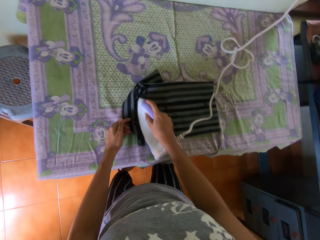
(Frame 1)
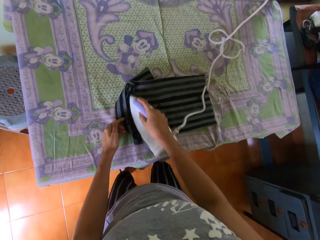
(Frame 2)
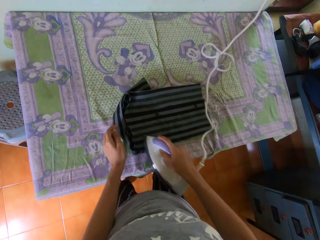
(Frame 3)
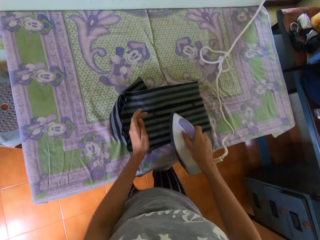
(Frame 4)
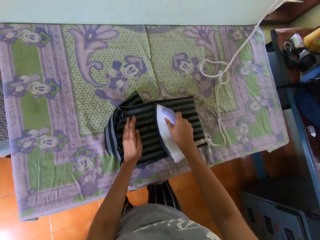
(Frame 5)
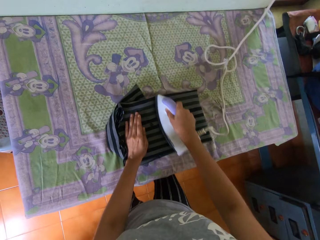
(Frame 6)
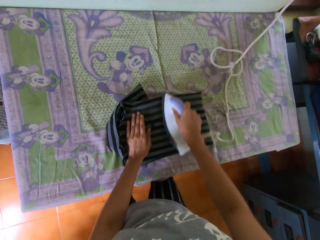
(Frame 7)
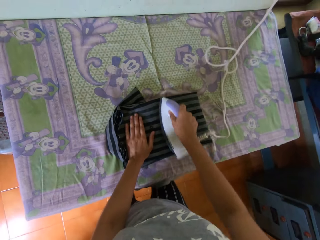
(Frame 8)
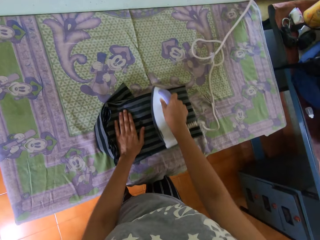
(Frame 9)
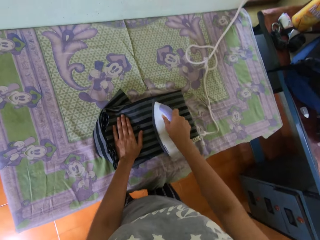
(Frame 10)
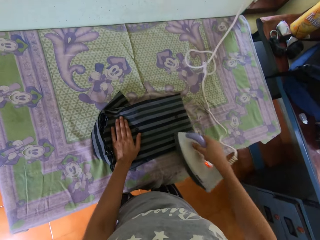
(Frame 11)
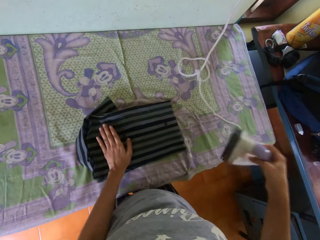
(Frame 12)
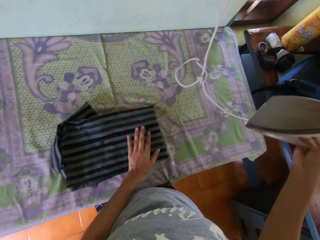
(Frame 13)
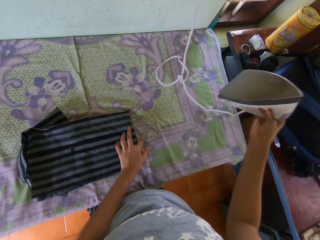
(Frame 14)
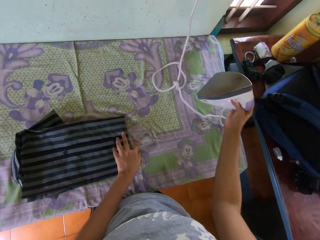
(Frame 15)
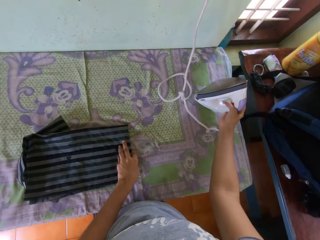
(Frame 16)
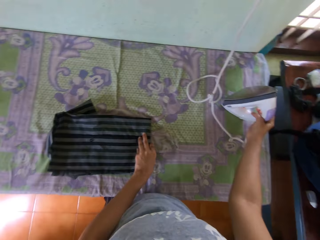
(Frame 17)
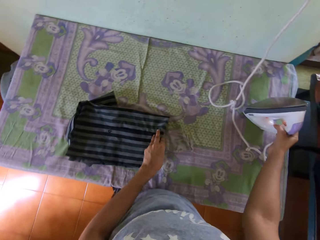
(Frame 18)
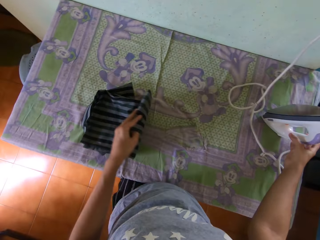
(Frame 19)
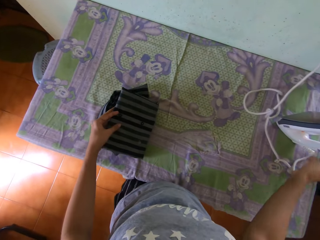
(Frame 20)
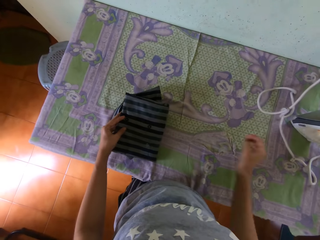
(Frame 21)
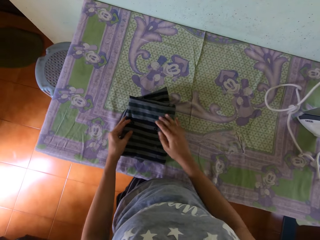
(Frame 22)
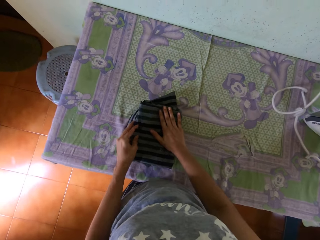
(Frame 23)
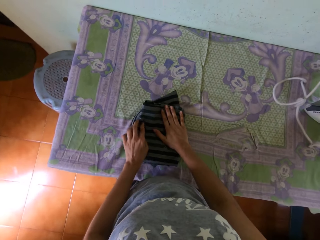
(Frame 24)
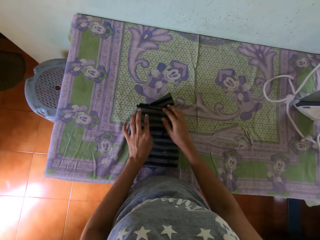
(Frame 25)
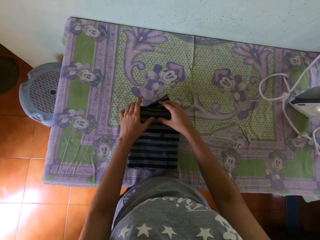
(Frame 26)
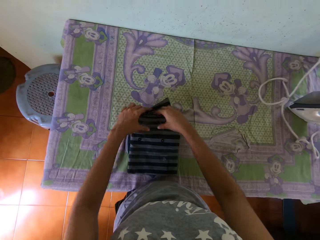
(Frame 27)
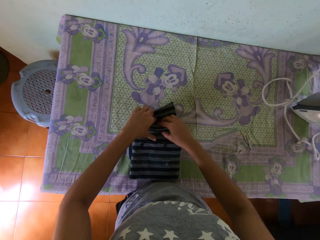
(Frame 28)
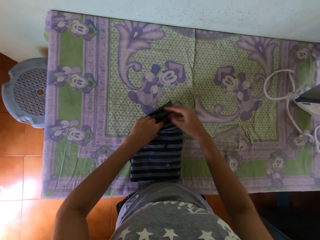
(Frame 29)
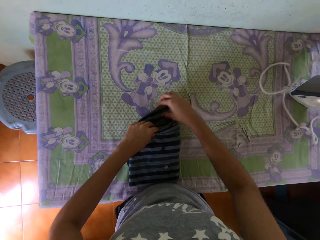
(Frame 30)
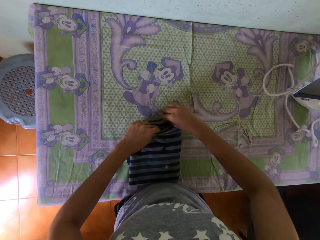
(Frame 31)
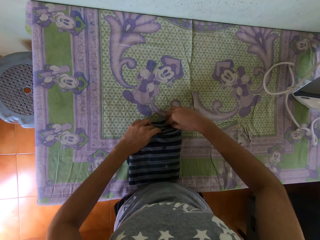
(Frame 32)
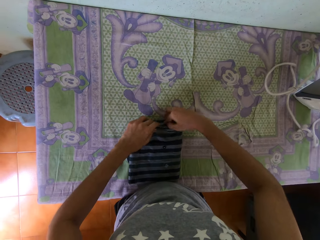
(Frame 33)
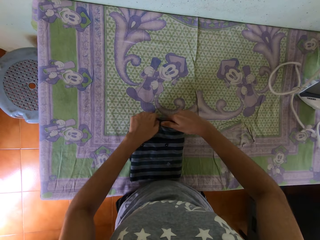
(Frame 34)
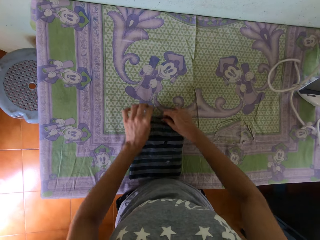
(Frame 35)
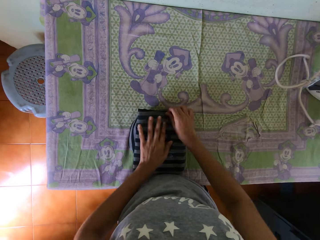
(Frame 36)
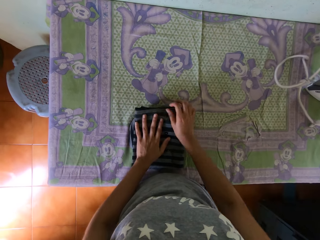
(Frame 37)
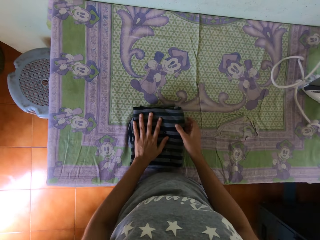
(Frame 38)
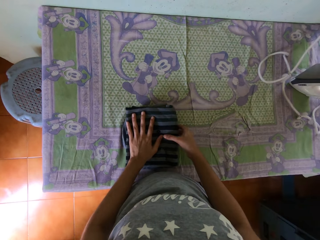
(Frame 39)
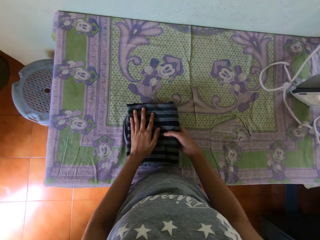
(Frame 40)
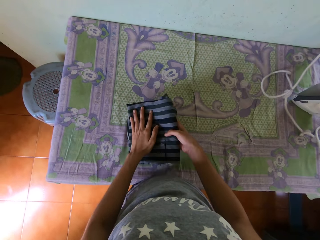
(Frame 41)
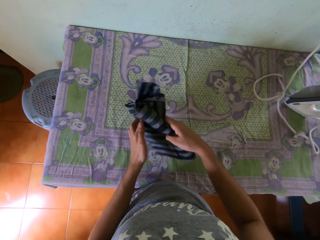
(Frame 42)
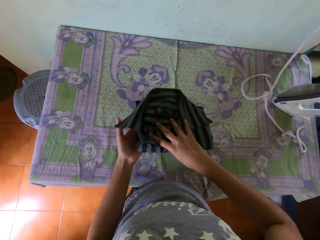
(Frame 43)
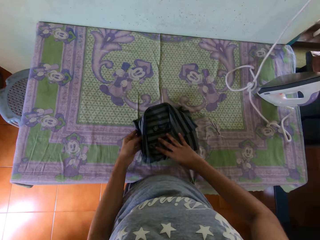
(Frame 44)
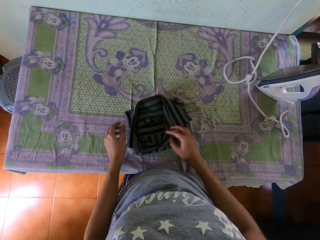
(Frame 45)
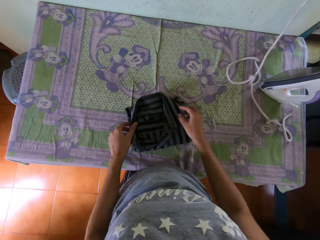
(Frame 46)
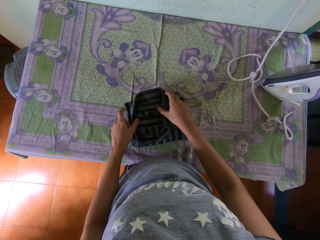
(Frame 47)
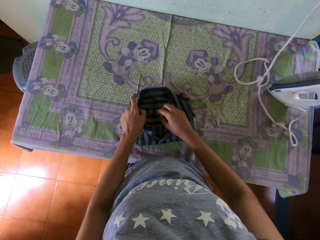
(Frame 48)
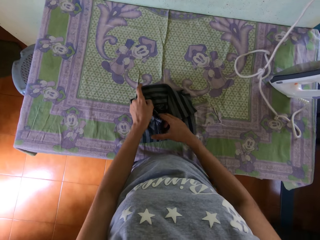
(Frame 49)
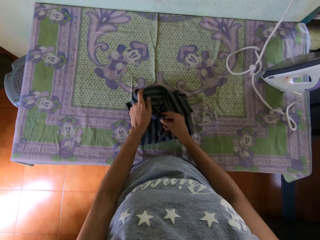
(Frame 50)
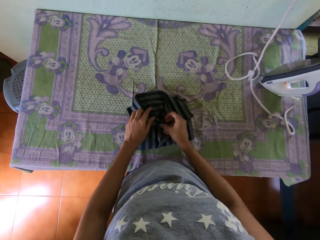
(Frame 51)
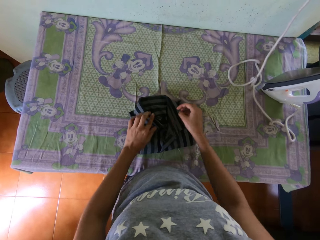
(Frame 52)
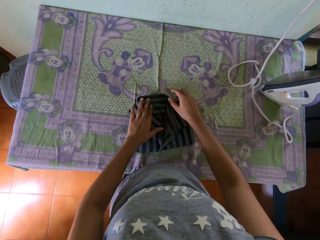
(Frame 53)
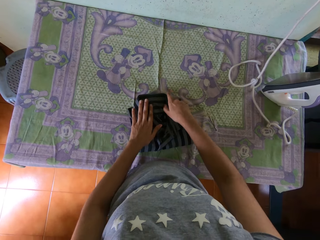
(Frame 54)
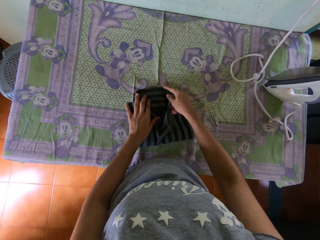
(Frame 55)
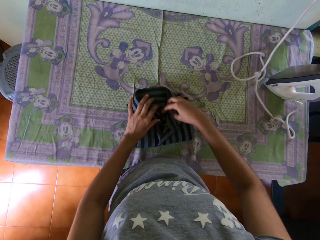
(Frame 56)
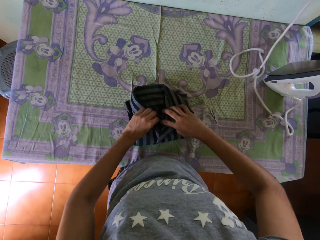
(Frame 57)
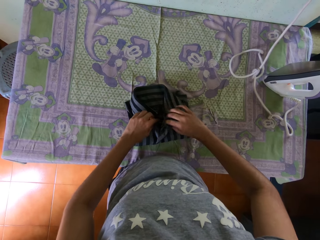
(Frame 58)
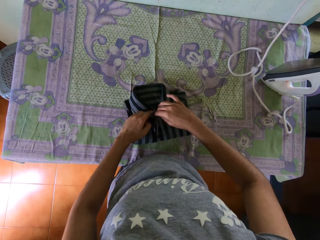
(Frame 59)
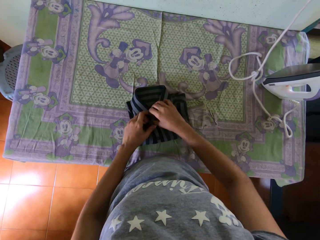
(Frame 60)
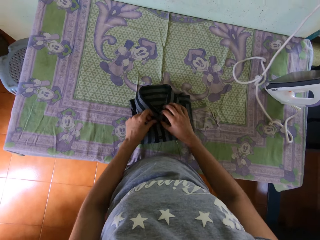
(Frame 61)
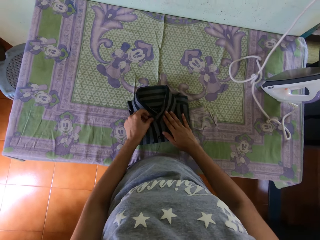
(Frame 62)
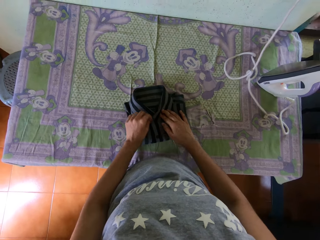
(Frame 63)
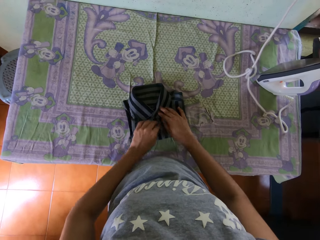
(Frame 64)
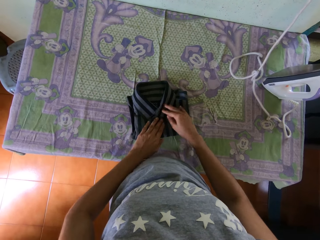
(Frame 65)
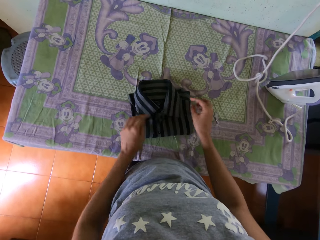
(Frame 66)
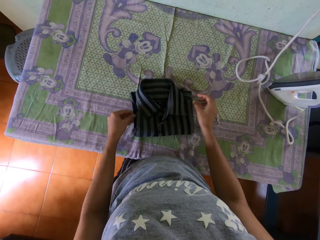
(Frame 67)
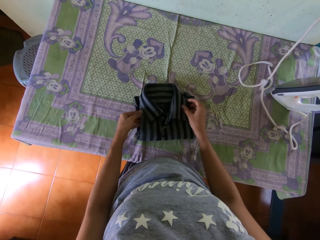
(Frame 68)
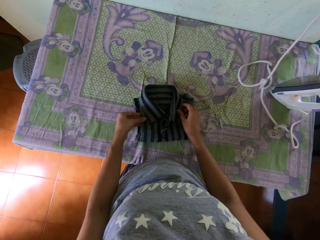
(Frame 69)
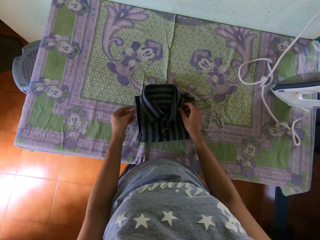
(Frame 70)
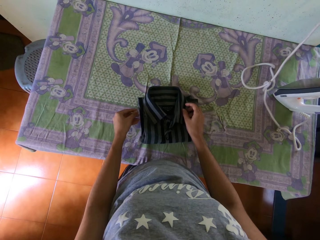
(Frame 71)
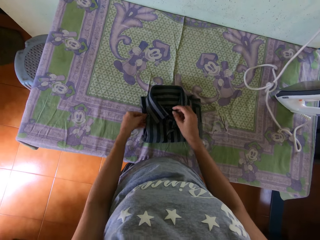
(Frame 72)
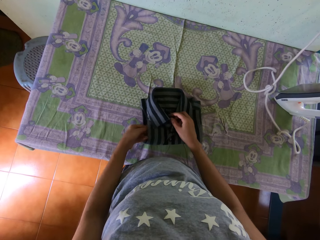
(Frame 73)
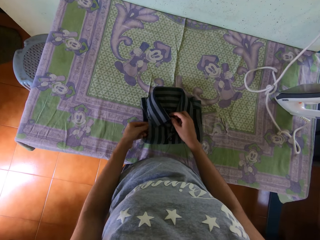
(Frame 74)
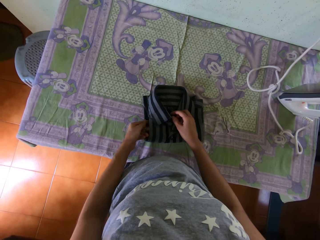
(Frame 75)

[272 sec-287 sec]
The camera wearer stops ironing the shirt. She puts her left hand on the shirt on the table. She puts the iron on the table with her right hand. She folds the shirt on the table with her left hand. She touches the shirt on the table with her right hand. She adjusts the shirt on the table with both hands. She picks the shirt from the table with her right hand. She turns the shirt. She puts the shirt on the table with her right hand. She adjusts the shirt on the table with both hands.

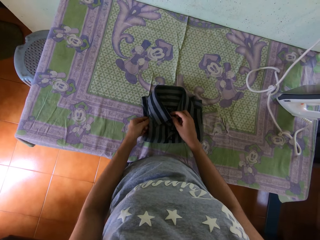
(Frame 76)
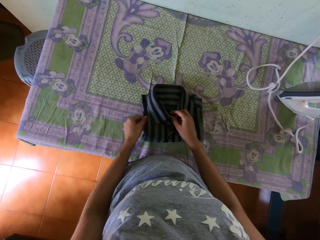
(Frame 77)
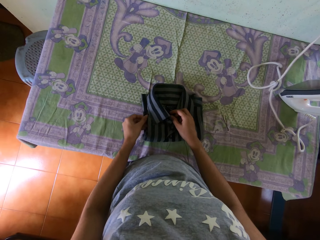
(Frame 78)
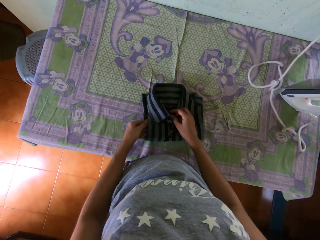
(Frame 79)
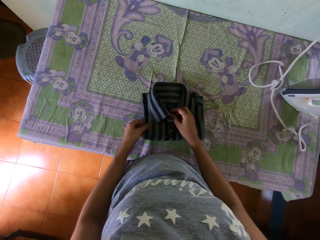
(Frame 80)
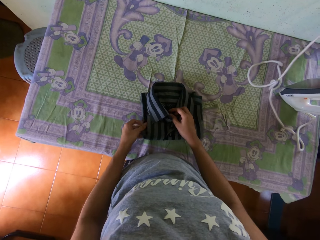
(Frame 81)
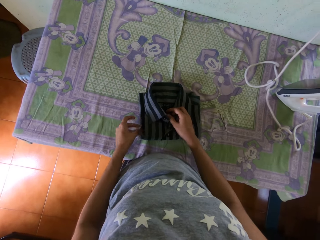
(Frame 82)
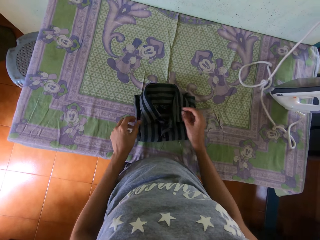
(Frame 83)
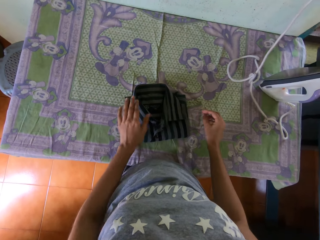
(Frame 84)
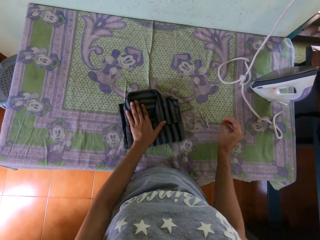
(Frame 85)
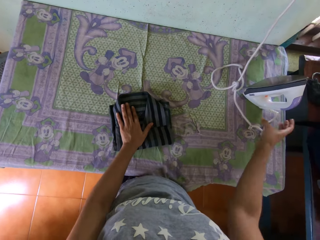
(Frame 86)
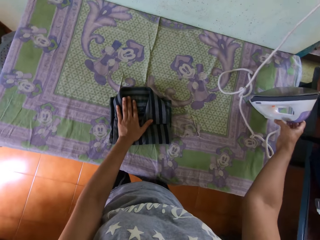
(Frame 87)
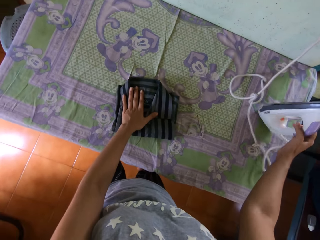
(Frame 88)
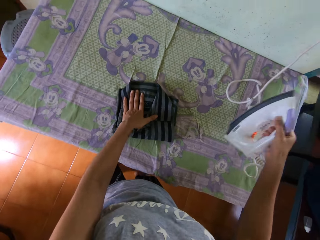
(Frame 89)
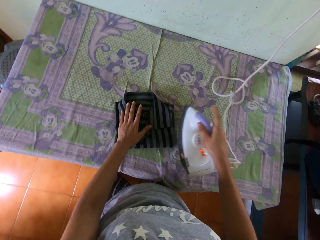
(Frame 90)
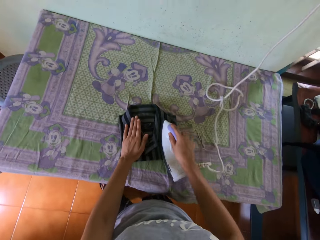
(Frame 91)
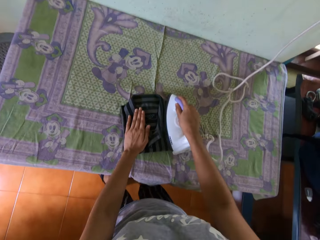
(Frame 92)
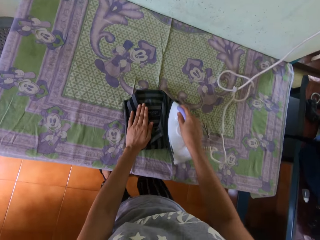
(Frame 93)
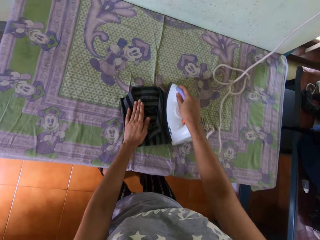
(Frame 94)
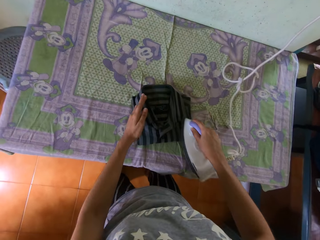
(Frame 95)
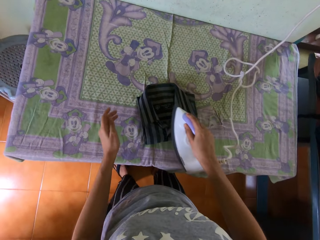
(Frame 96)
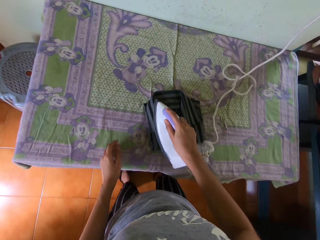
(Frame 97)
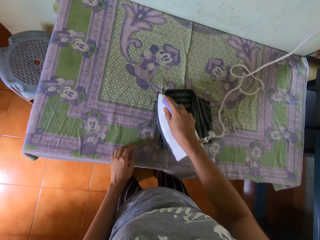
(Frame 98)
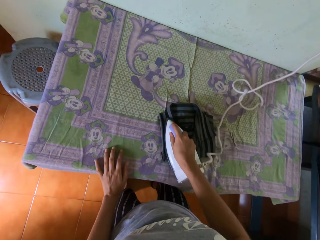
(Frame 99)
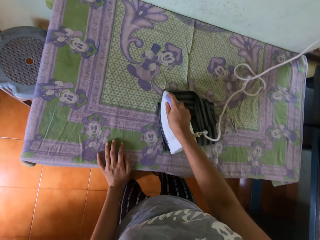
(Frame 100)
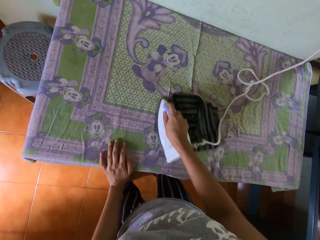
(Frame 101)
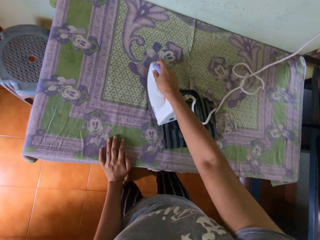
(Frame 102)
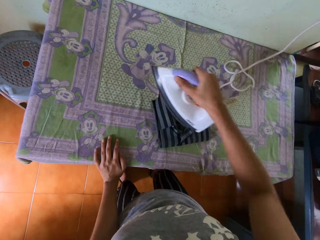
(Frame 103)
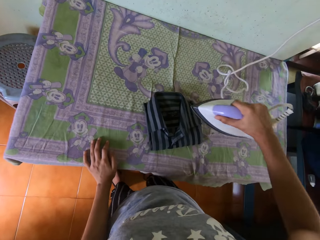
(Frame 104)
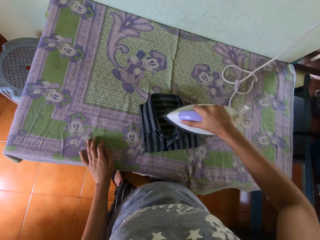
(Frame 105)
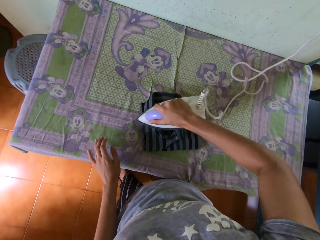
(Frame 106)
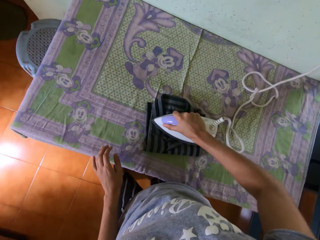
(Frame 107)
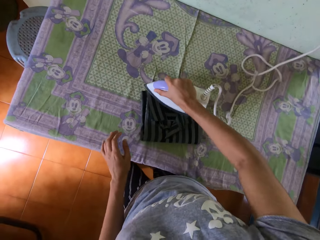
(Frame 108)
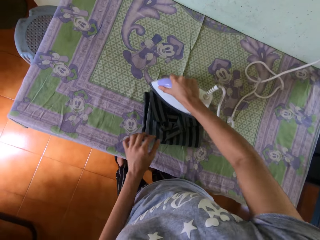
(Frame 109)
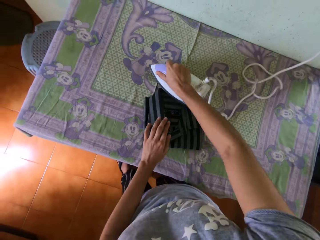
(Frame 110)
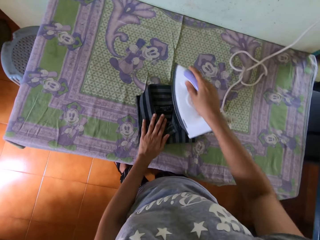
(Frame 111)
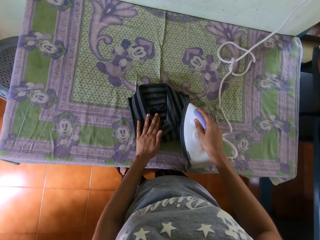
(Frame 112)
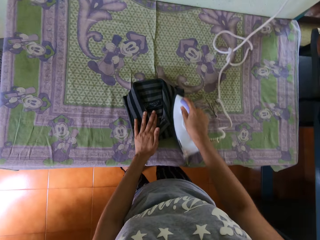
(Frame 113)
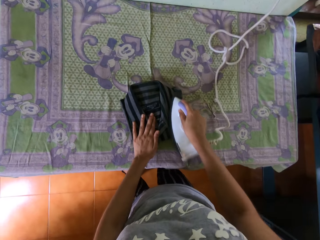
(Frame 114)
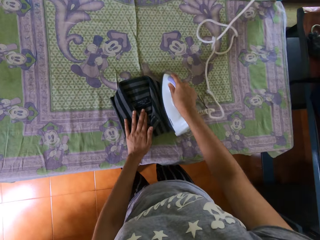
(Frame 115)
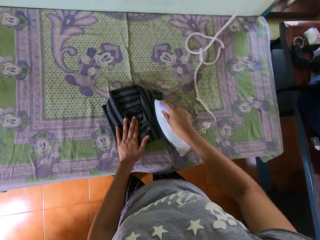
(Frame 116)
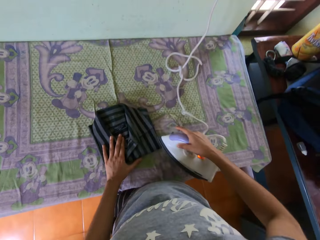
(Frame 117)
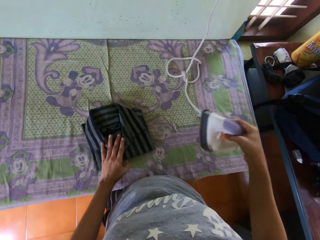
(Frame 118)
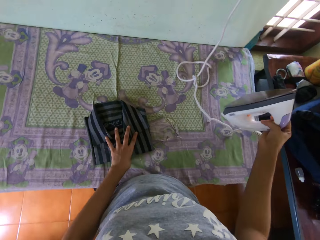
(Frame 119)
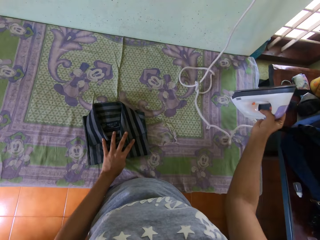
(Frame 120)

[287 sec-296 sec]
The camera wearer picks the iron from the table with his right hand. He irons the shirt with the iron in his right hand. He places his left hand on the table. He places his left hand on the shirt.
